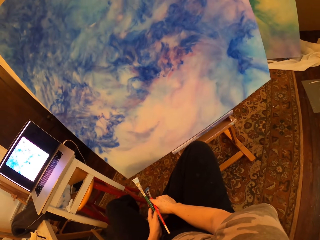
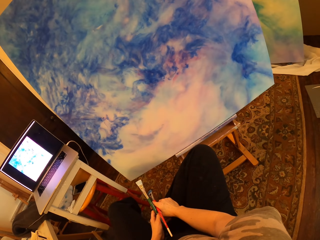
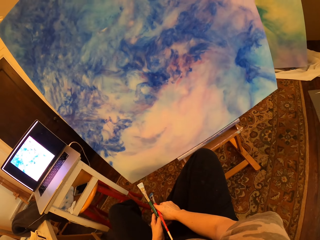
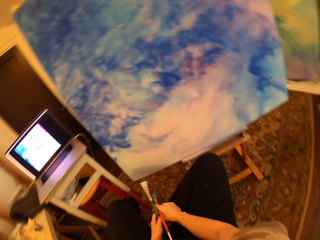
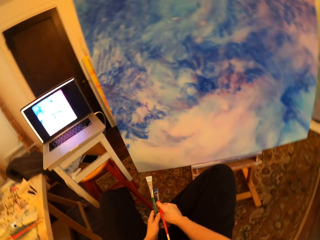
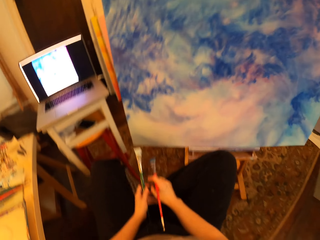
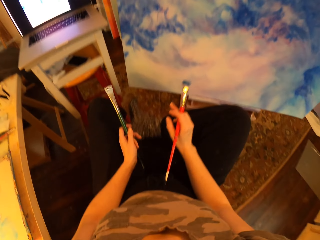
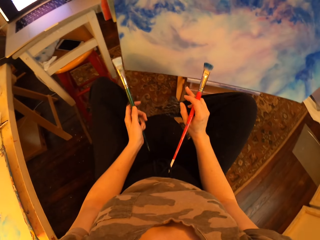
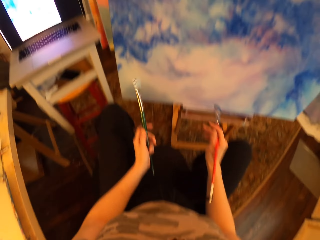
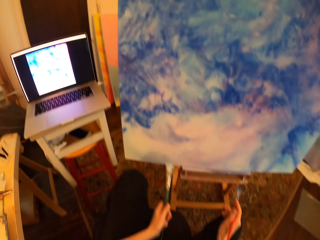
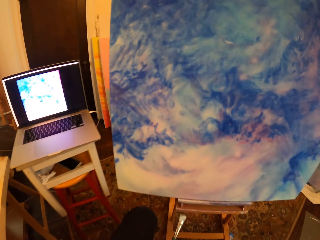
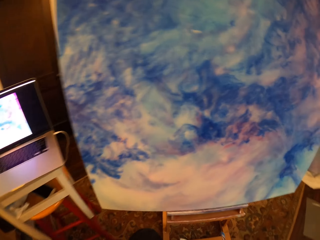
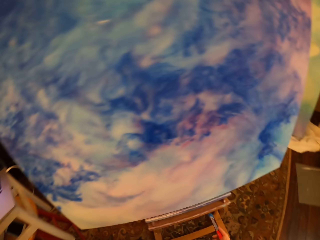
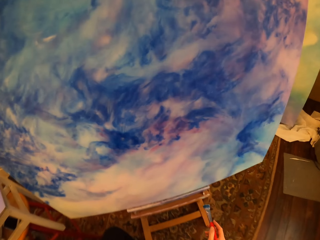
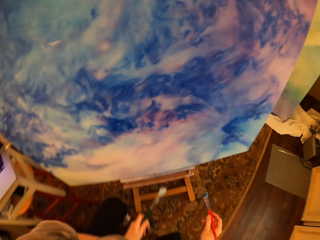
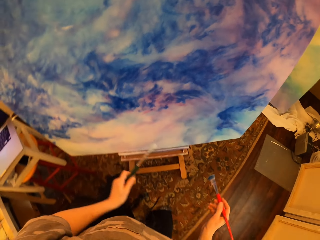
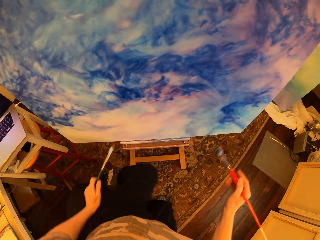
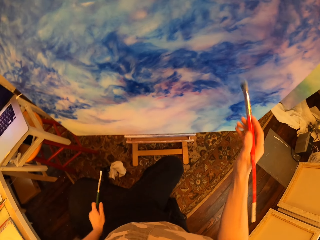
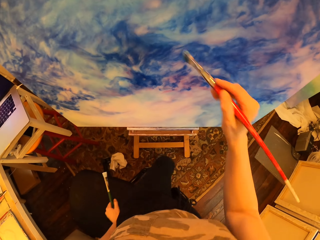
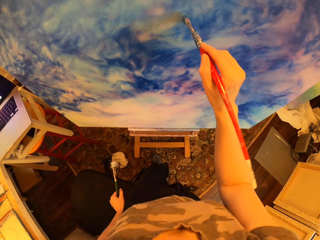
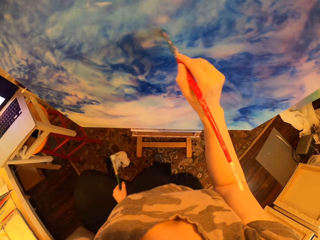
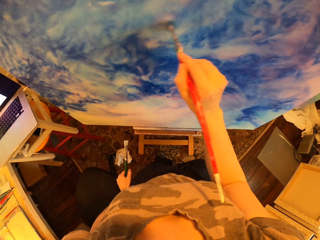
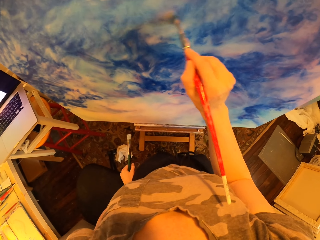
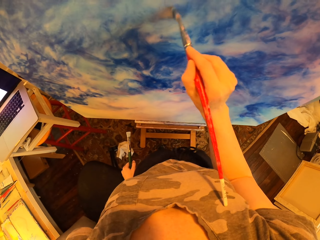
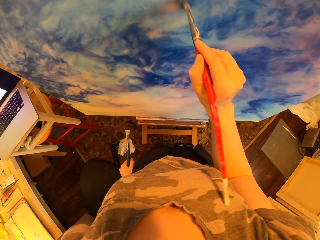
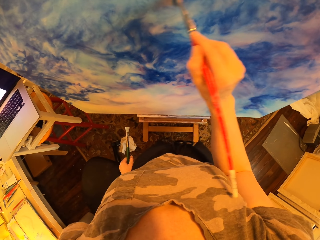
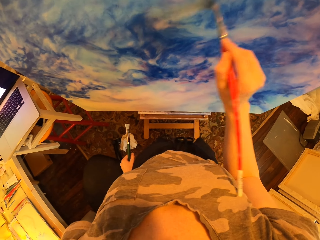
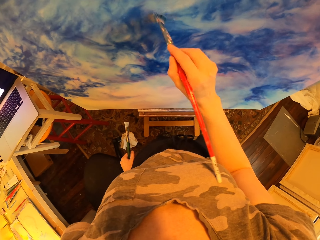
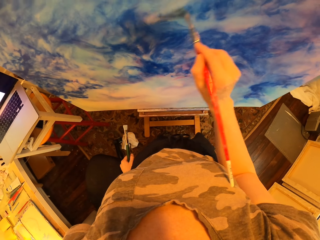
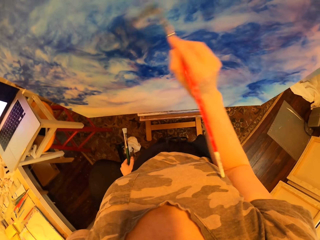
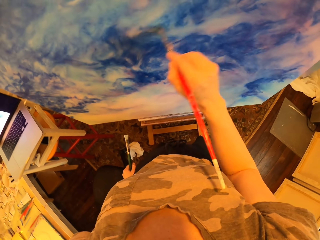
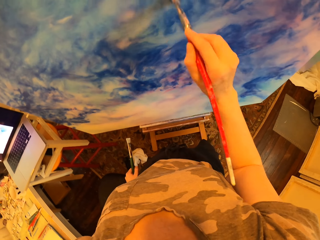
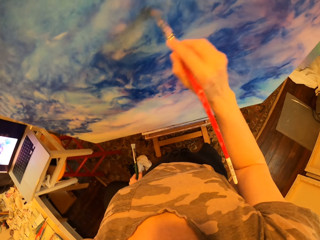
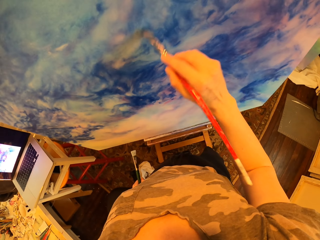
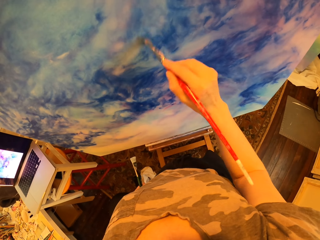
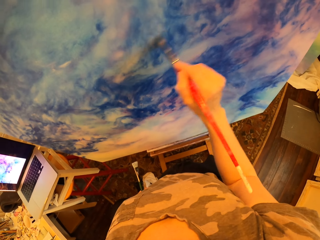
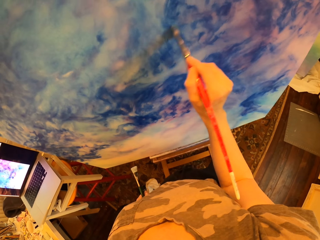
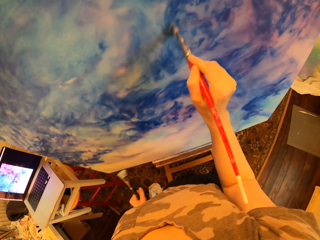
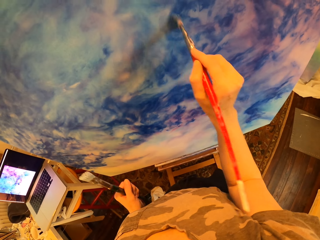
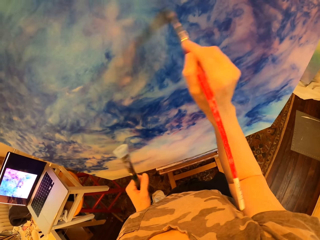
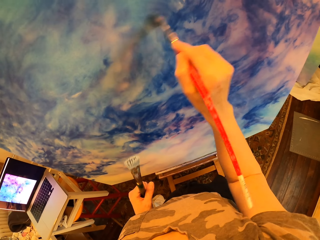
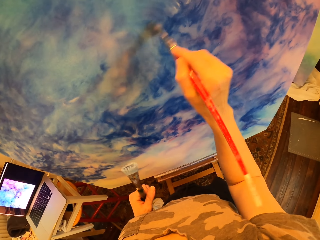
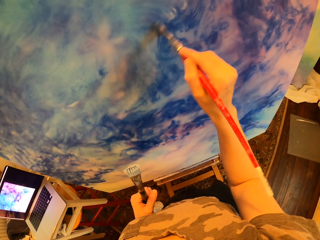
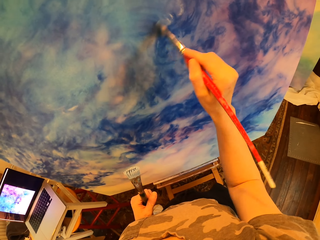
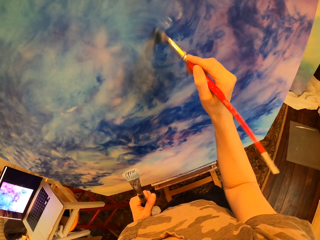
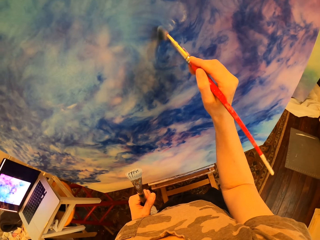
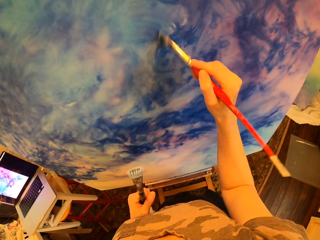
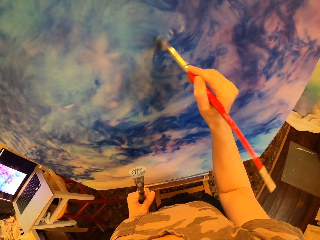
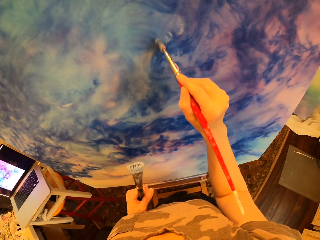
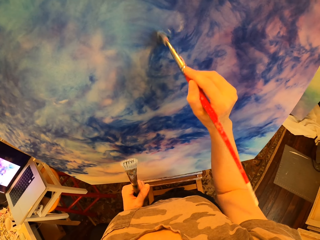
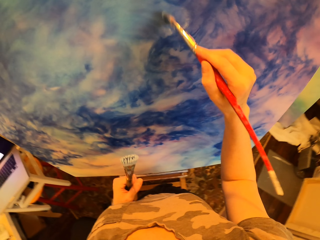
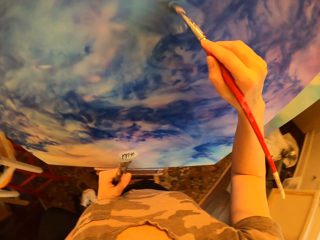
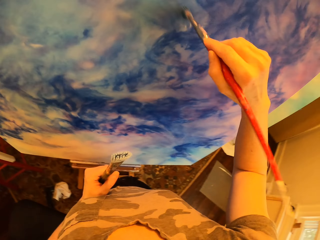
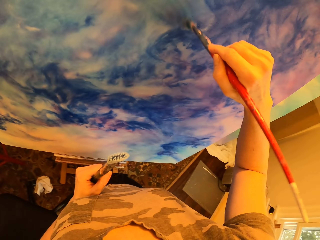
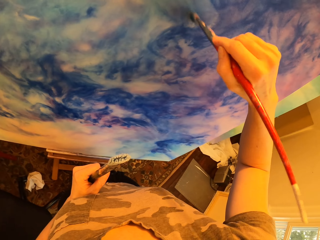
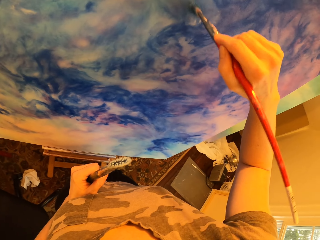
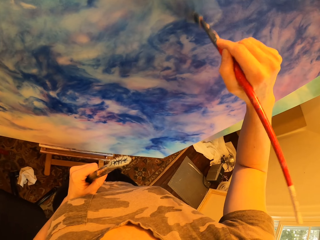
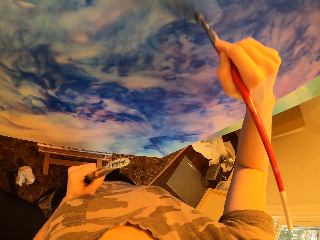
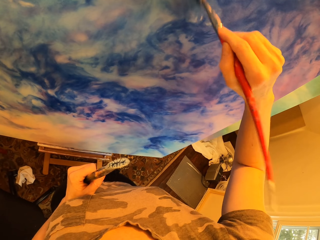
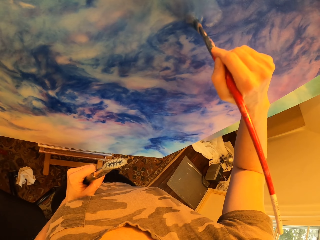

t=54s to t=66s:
The camera wearer looks at the drawing paint. They paint on the drawing paint.

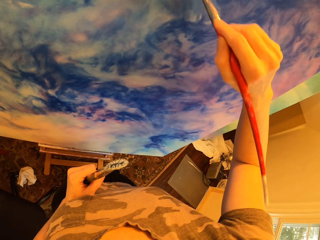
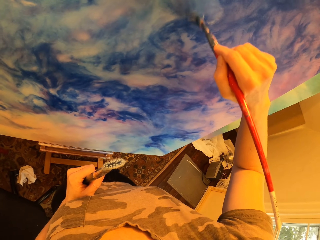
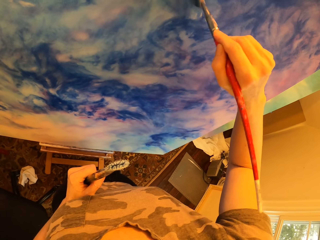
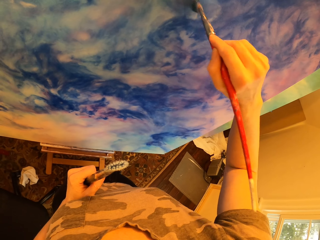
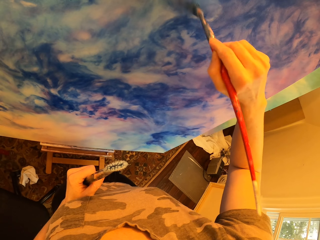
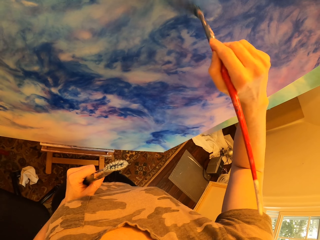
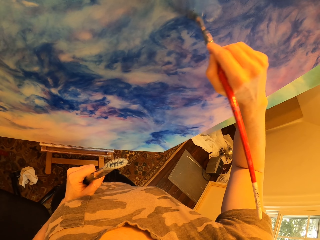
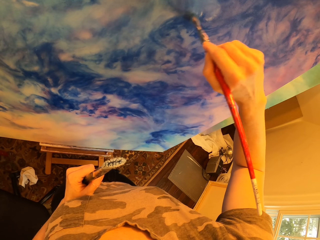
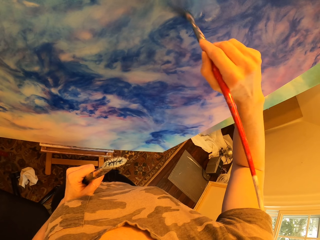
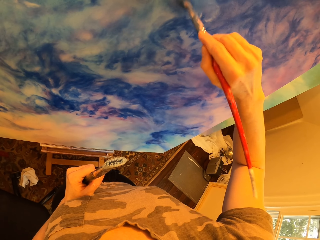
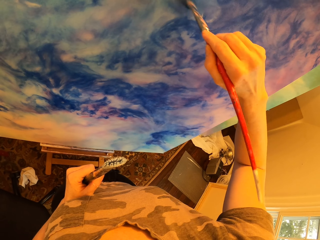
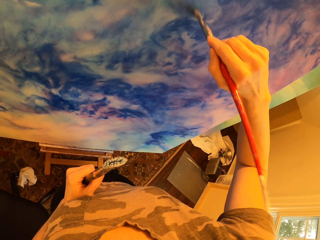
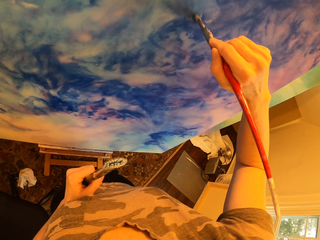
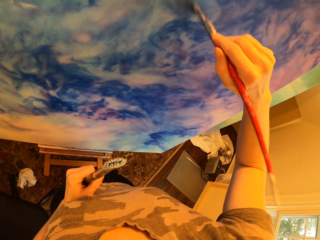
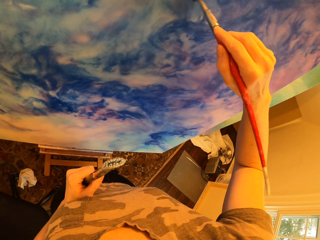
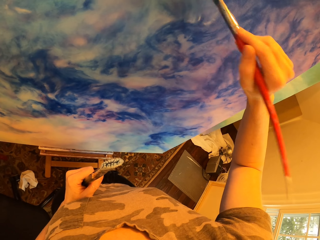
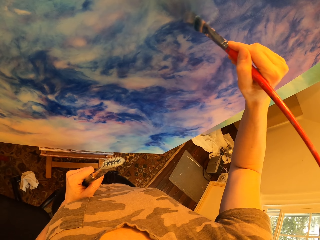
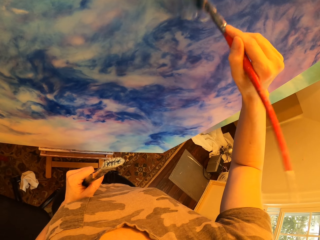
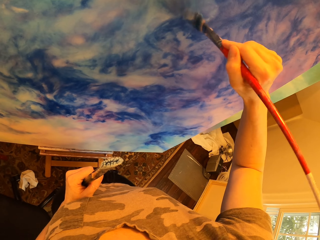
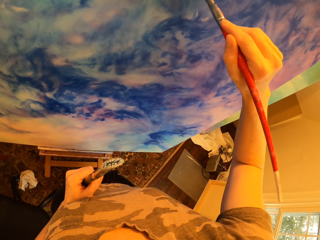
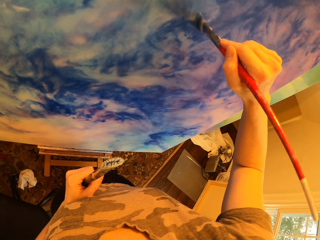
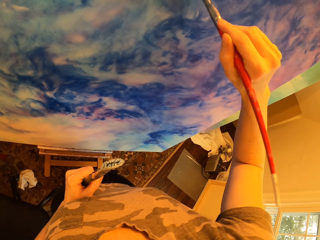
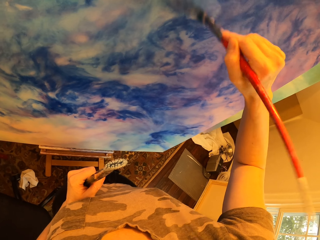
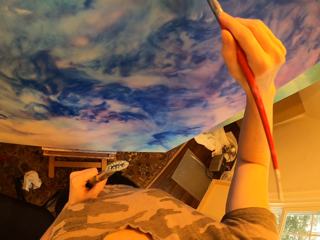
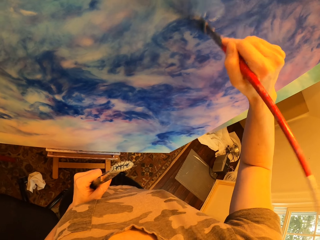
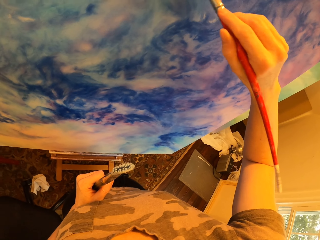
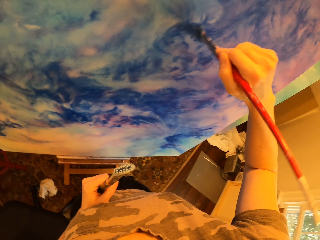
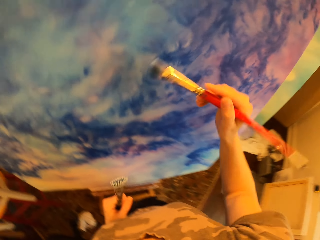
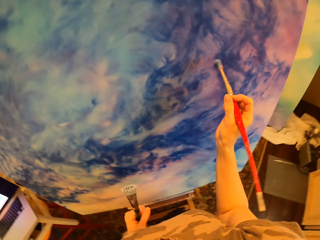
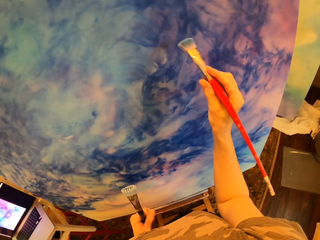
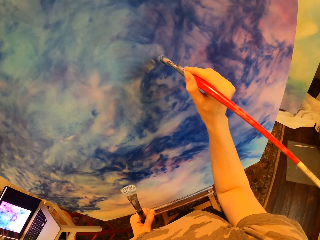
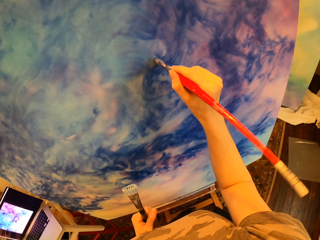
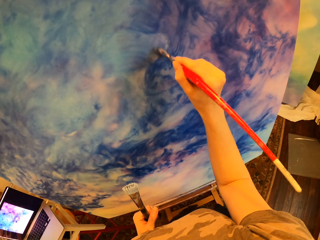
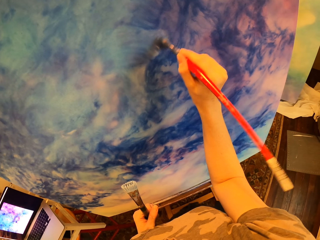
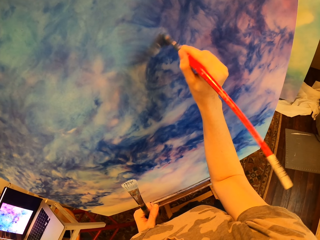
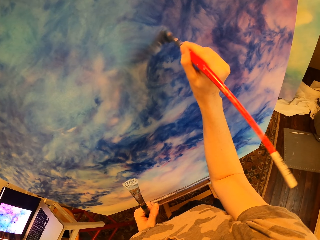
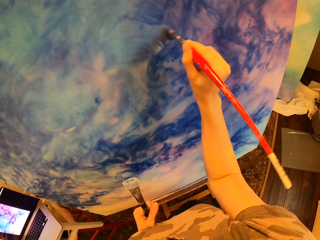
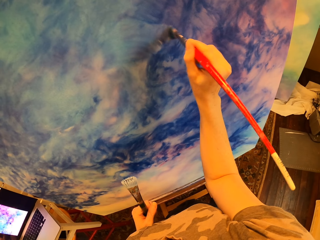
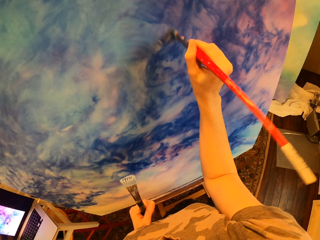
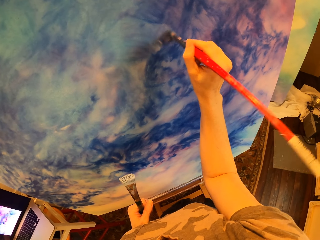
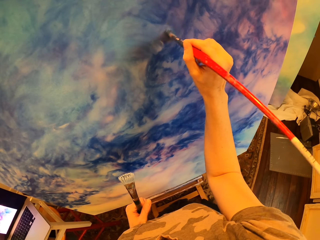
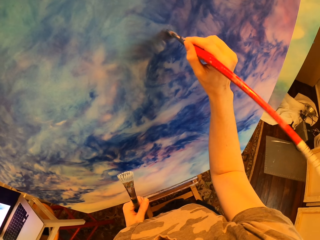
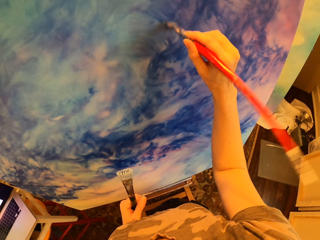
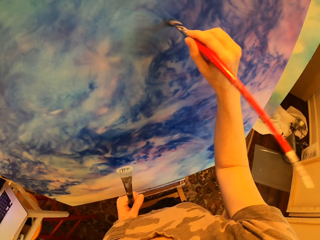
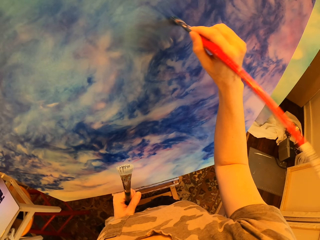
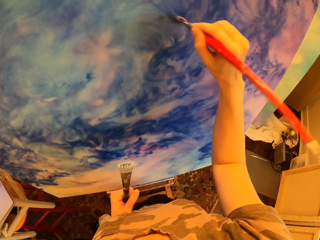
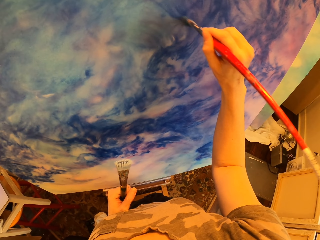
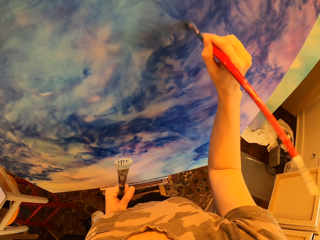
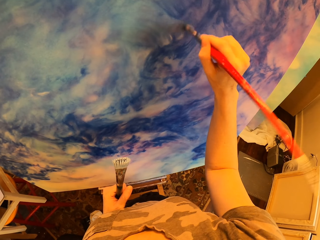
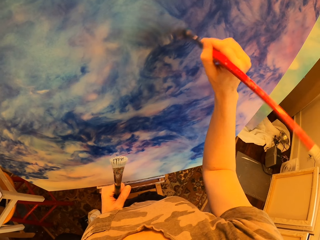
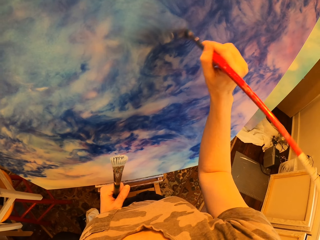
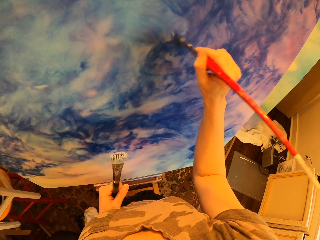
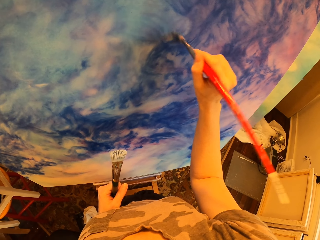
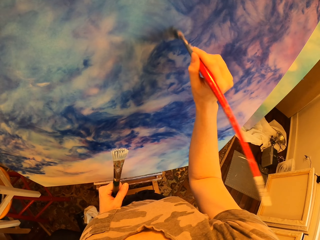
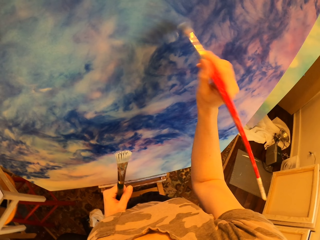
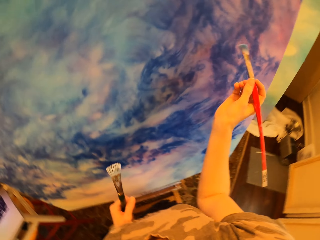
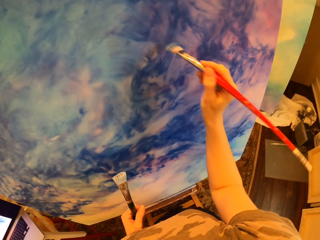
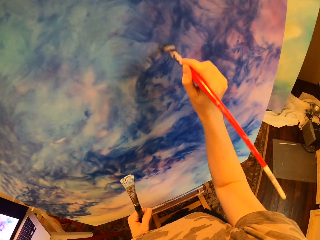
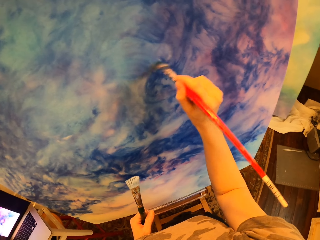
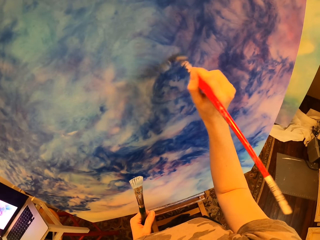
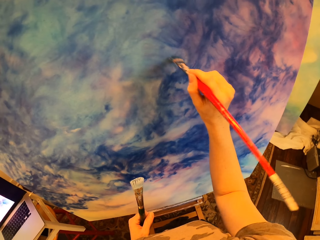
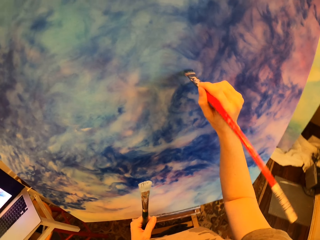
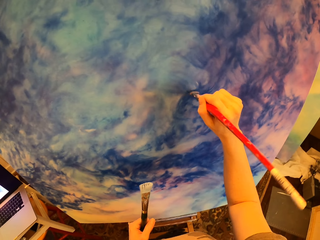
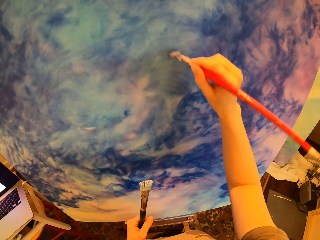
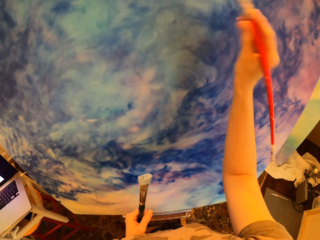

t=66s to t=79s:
The camera wearer holds the paintbrush on the left hand.
